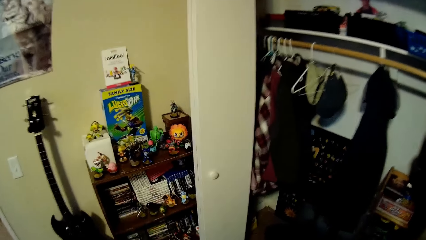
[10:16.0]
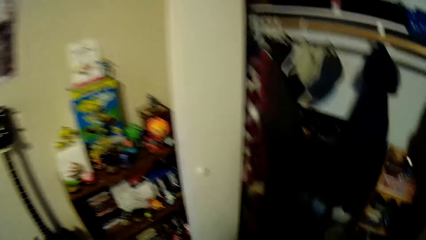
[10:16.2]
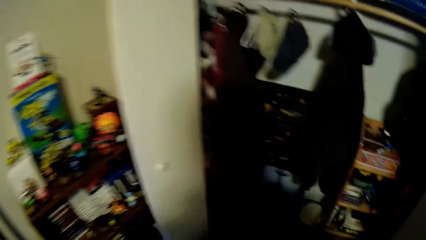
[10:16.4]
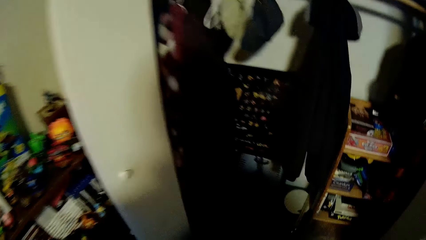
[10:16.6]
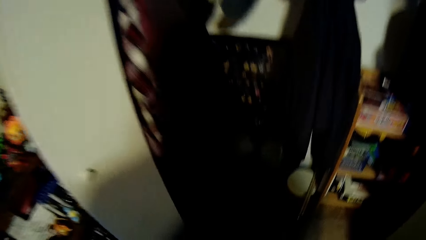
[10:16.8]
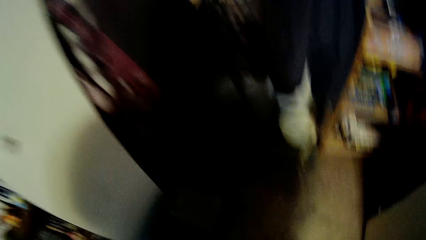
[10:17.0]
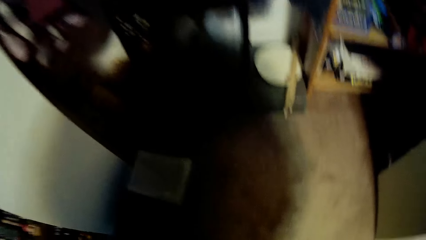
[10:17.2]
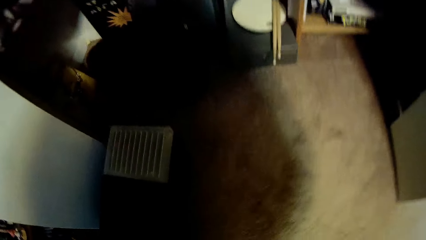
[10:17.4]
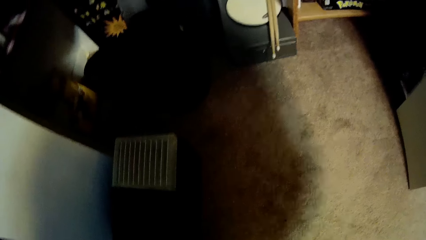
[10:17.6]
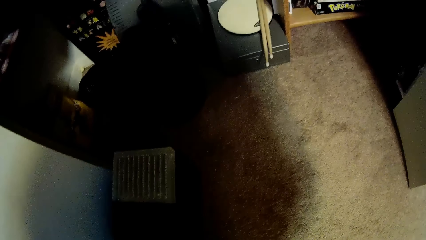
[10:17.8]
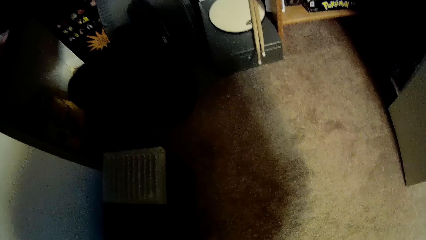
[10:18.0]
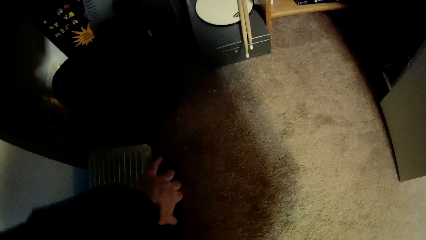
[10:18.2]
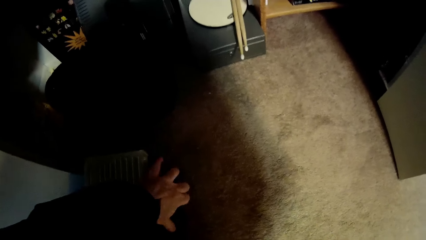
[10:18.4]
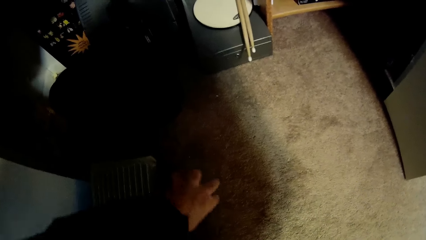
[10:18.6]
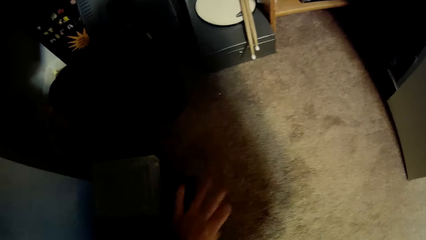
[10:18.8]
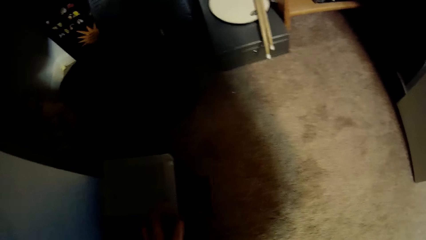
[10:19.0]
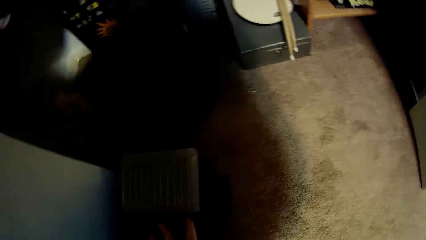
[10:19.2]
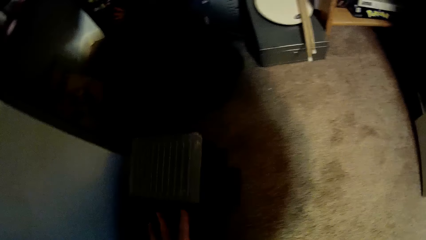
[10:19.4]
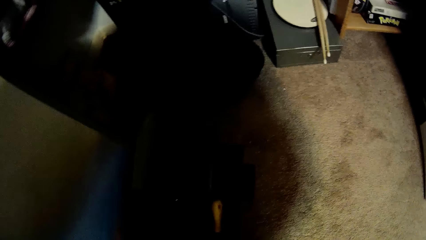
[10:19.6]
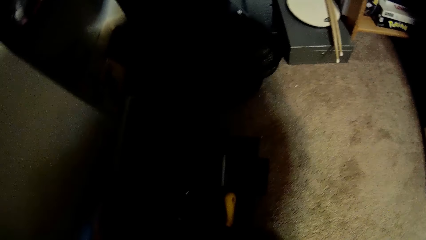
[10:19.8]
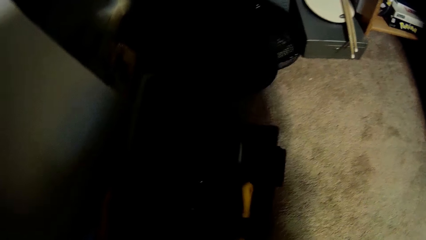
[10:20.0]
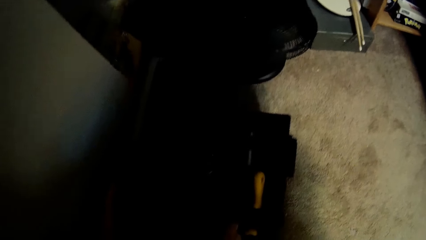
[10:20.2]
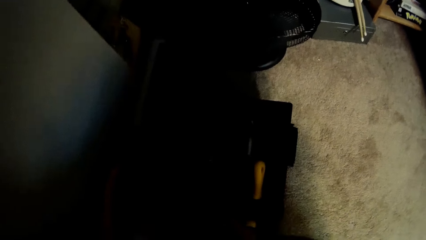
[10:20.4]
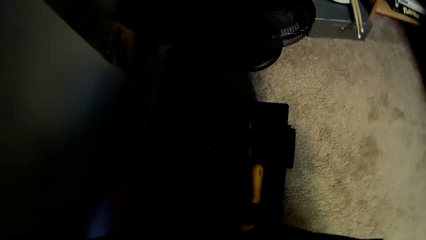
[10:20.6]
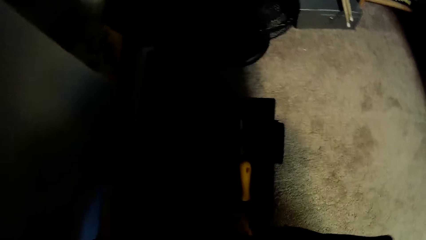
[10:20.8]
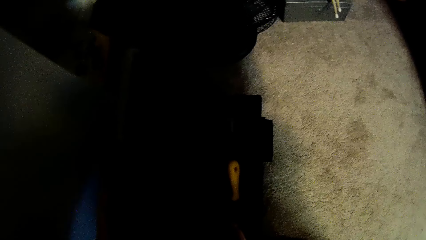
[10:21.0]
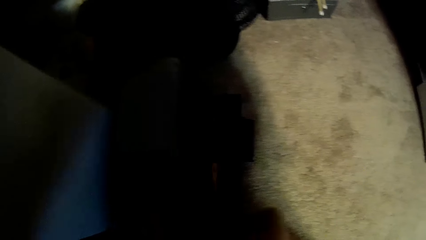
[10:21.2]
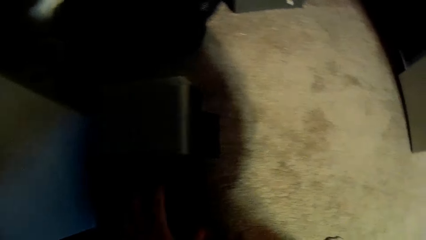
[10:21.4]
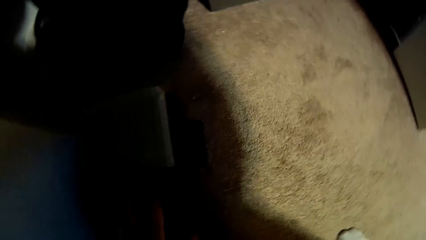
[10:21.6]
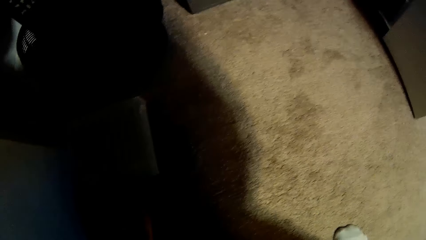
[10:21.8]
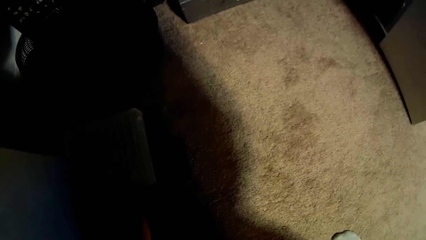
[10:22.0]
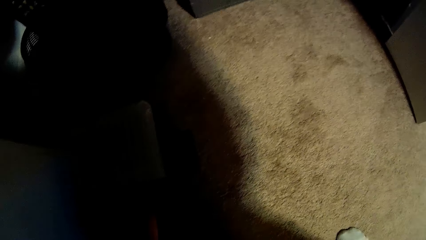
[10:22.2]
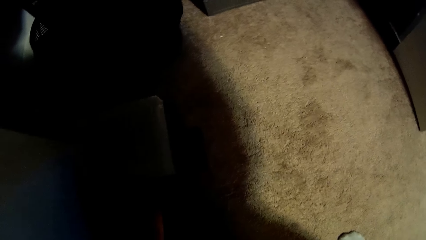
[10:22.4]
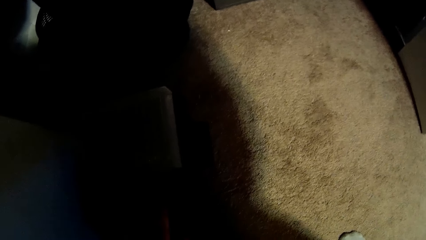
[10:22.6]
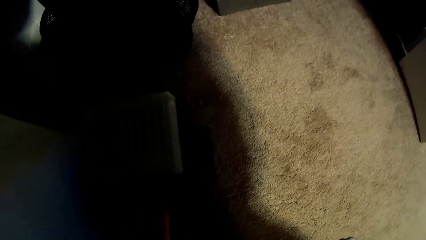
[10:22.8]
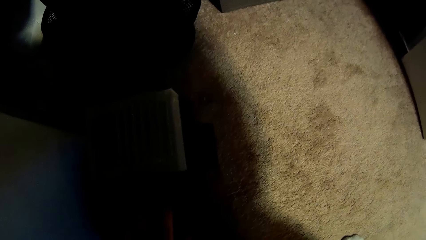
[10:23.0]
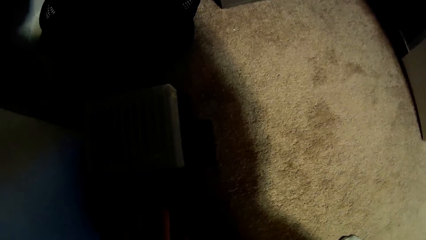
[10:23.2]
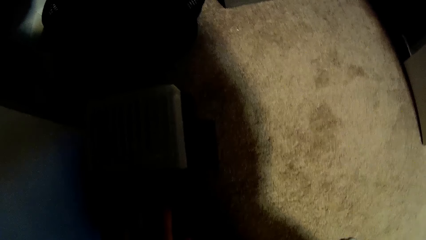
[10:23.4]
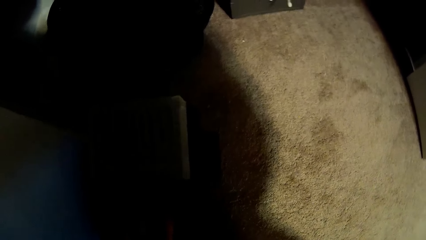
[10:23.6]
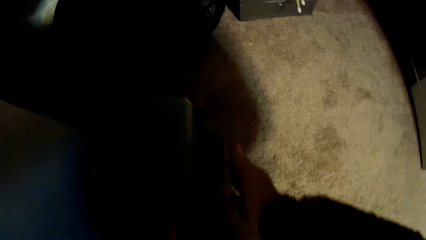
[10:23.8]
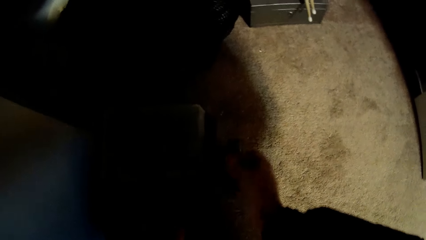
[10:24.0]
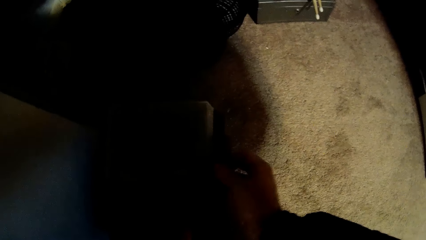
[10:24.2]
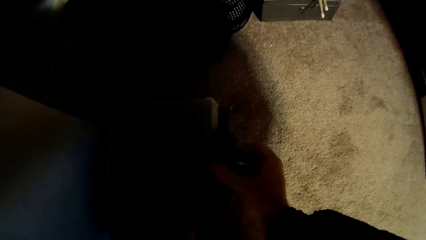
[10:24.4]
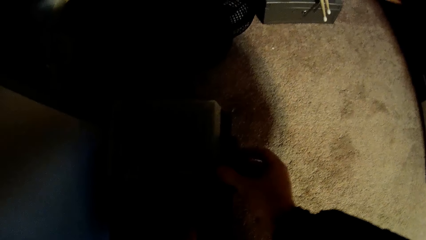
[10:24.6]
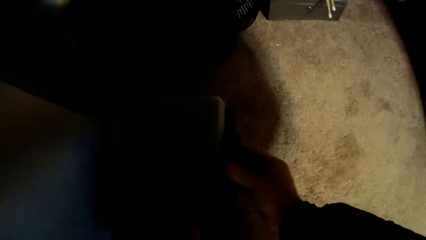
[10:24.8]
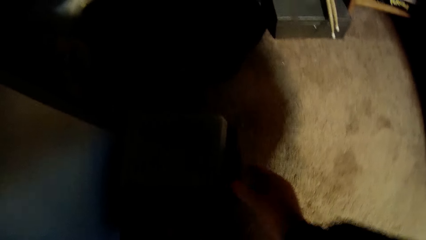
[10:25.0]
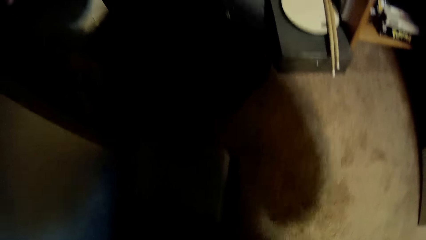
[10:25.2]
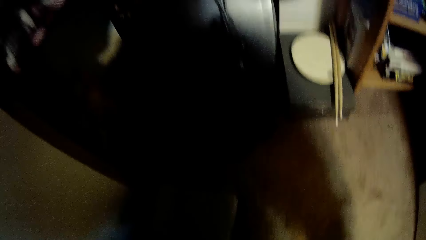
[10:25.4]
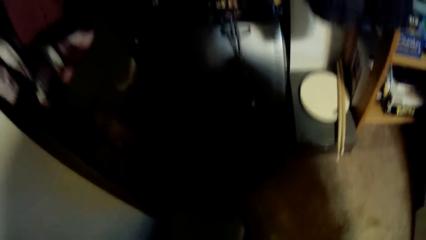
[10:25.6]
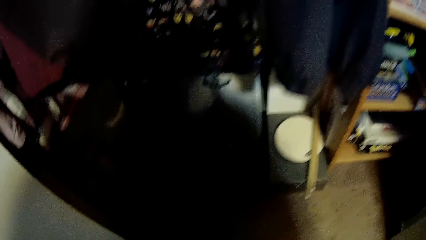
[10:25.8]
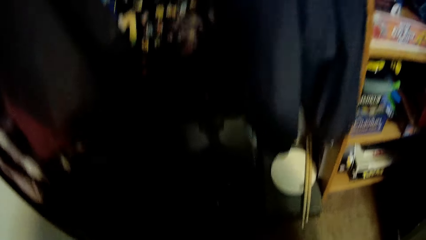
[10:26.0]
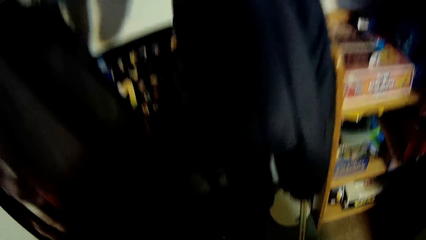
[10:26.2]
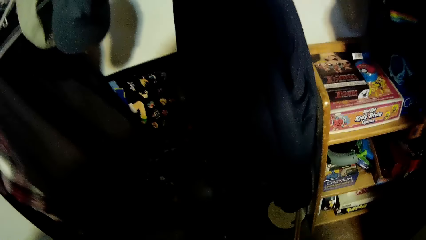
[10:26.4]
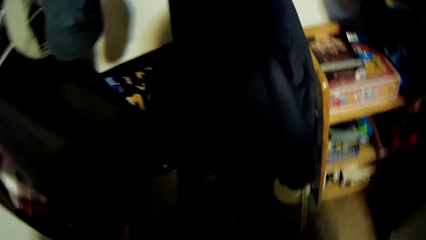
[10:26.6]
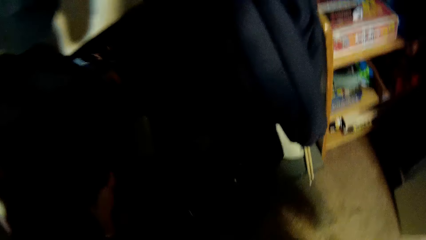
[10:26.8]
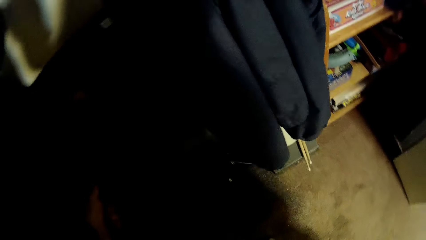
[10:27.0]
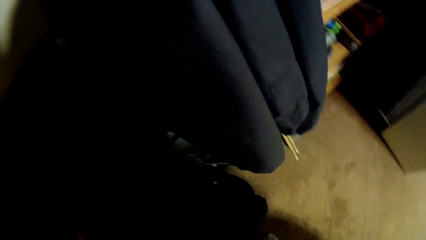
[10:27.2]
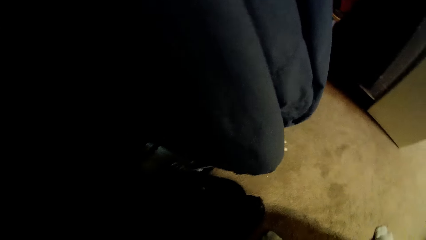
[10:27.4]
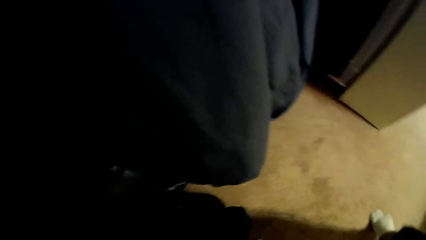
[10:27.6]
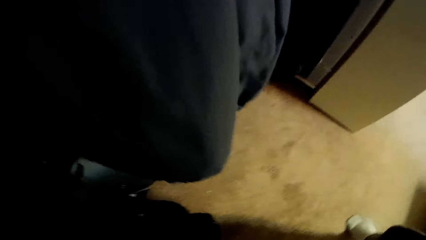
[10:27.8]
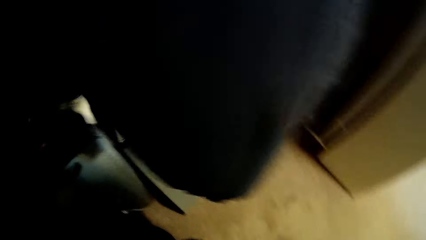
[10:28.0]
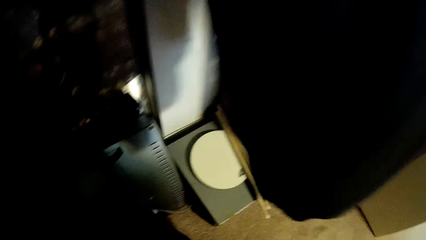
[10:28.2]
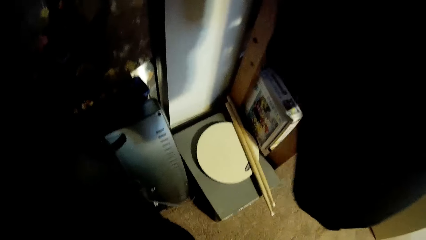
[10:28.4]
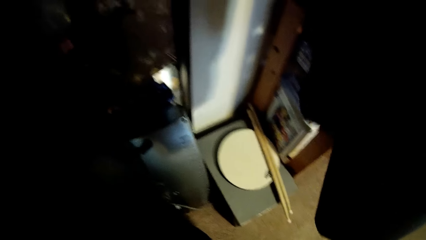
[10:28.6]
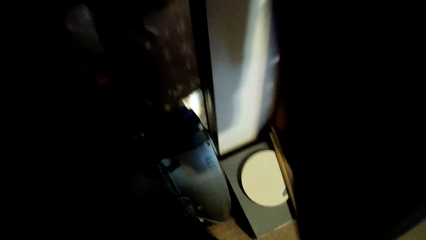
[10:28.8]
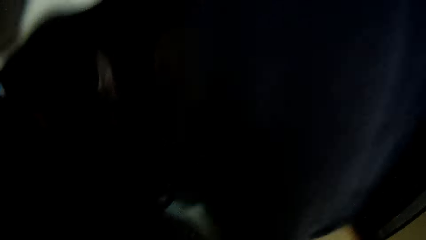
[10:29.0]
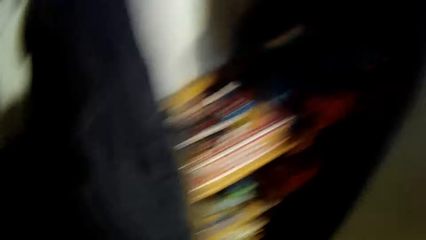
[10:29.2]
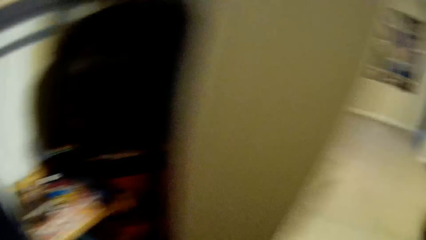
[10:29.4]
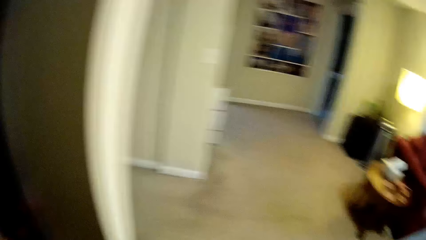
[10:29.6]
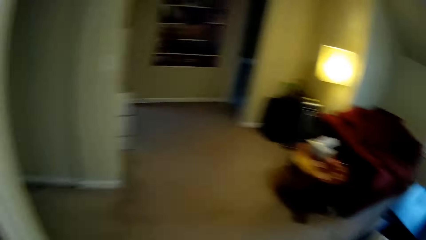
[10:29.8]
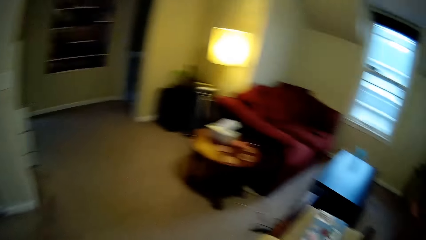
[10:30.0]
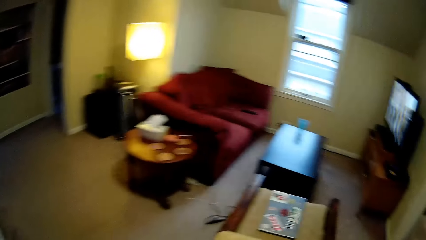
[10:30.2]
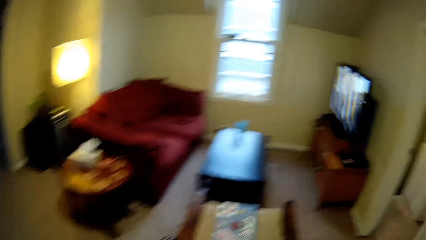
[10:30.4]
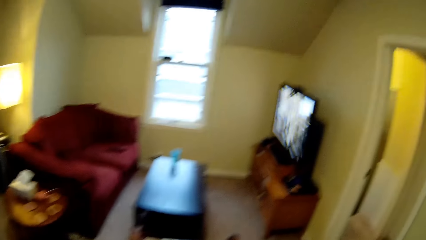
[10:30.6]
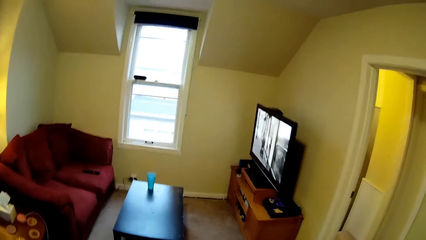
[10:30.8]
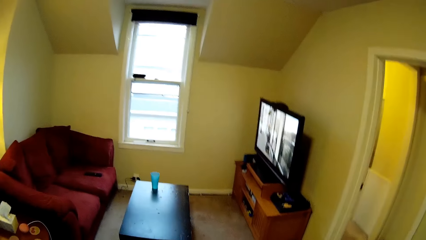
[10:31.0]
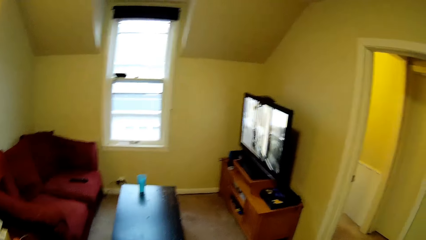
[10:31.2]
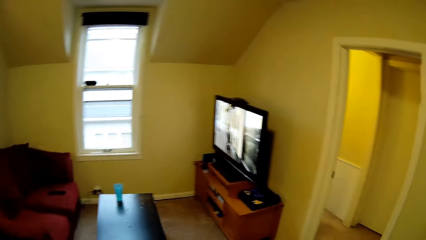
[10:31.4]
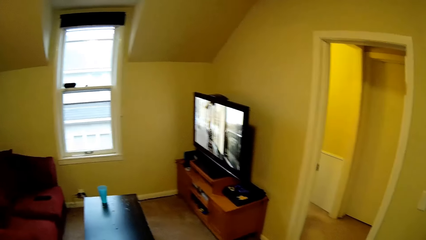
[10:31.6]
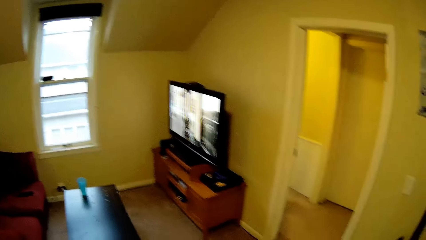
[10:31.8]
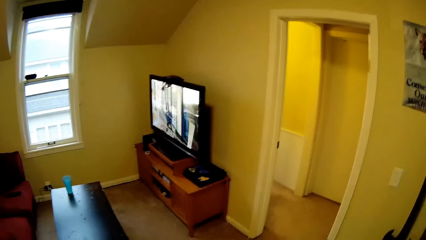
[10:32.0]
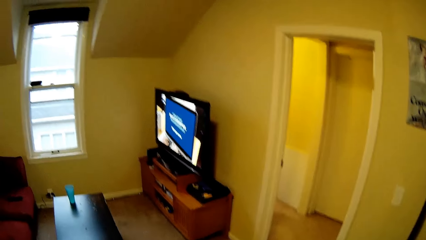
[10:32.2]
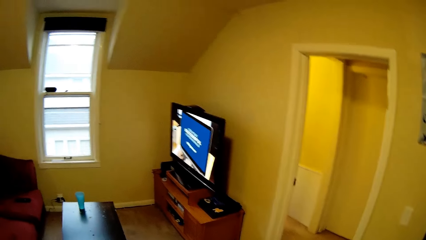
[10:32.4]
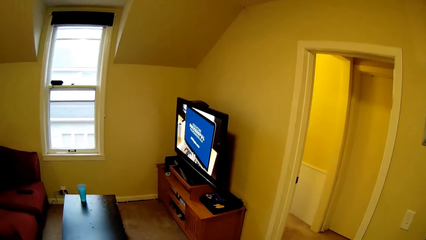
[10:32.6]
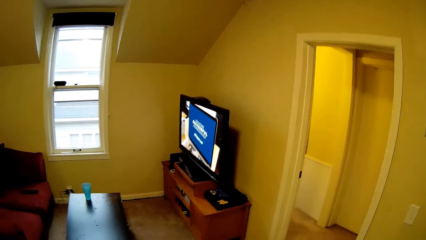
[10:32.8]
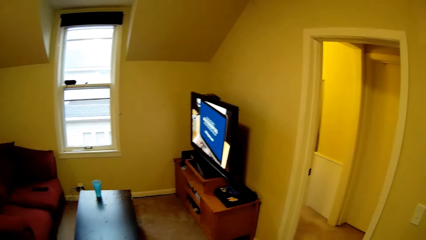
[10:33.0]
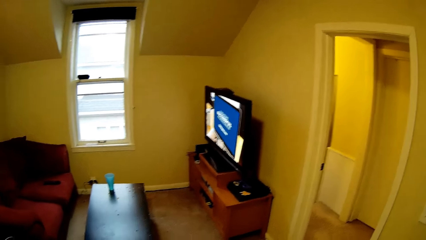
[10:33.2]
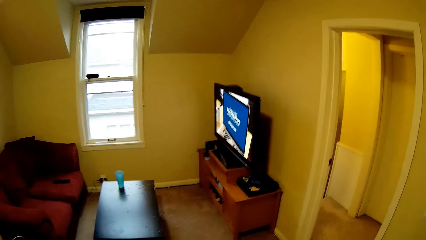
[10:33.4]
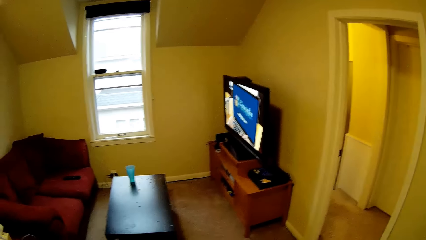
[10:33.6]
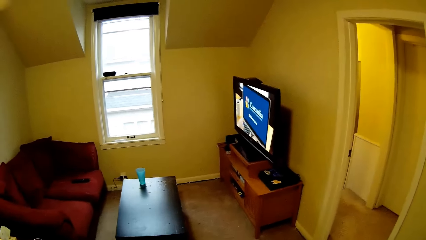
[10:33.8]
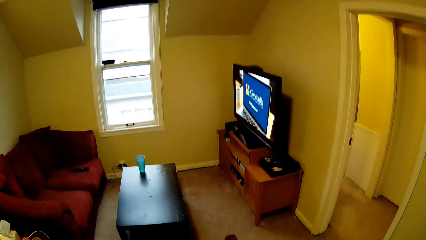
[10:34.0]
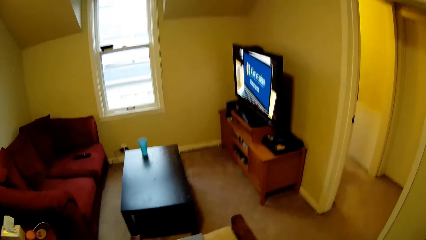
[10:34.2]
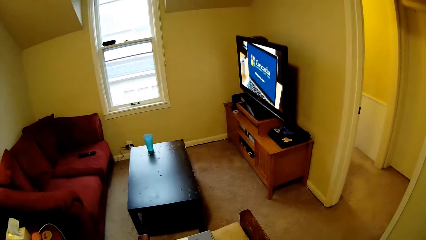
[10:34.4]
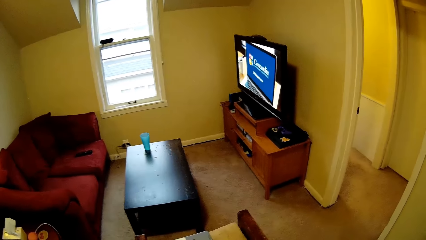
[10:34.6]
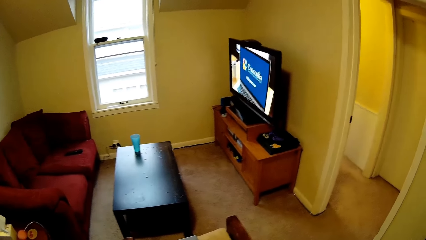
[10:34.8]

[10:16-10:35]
The camera wearer bends down. He looks around a room. He opens a box on the floor. He puts tools in the box. He closes the box with his hands. He walks around the room. He walks around the house. He looks around the room.
